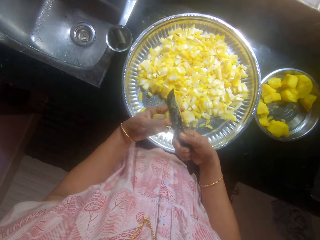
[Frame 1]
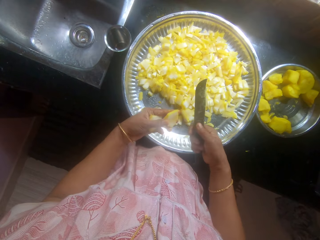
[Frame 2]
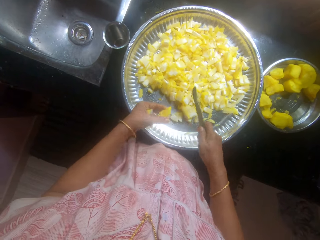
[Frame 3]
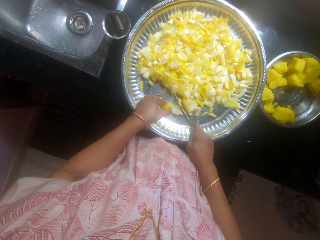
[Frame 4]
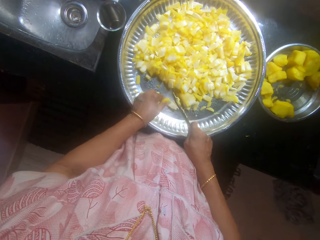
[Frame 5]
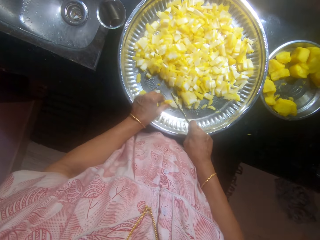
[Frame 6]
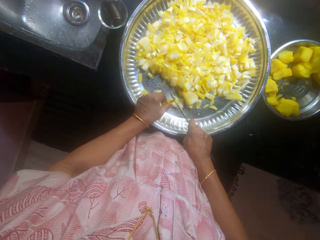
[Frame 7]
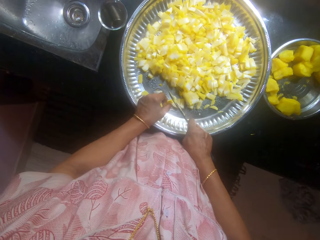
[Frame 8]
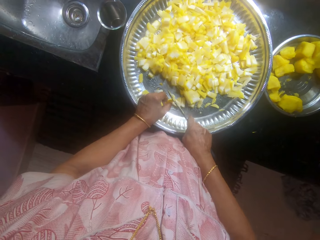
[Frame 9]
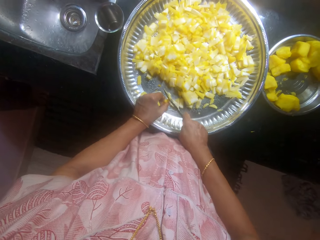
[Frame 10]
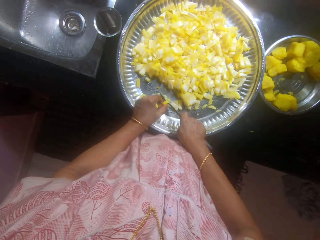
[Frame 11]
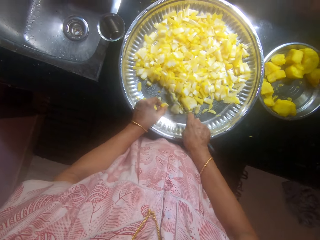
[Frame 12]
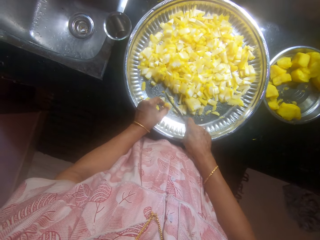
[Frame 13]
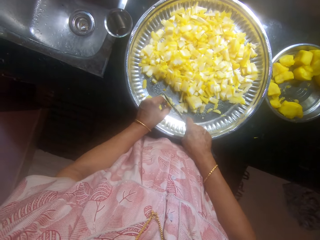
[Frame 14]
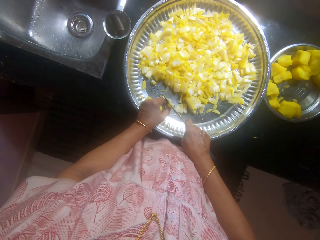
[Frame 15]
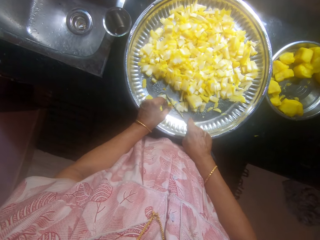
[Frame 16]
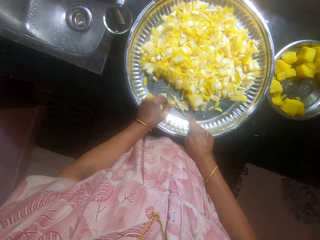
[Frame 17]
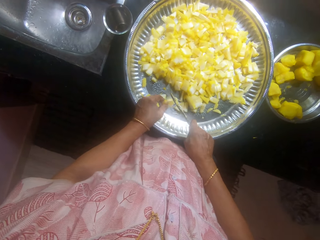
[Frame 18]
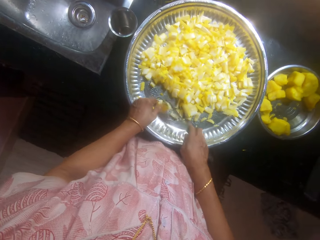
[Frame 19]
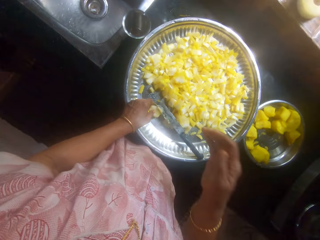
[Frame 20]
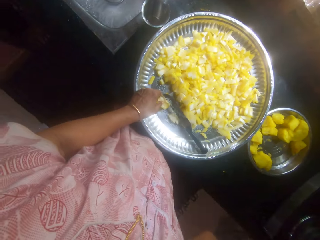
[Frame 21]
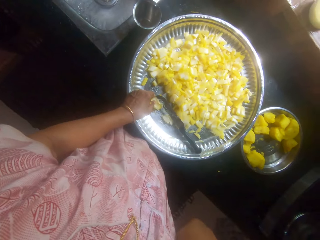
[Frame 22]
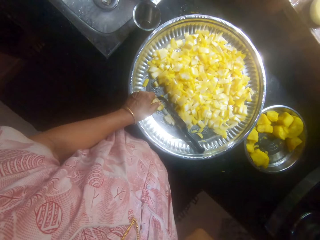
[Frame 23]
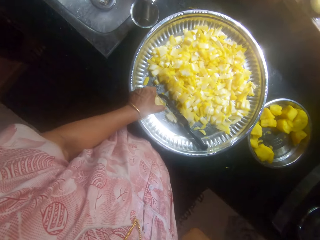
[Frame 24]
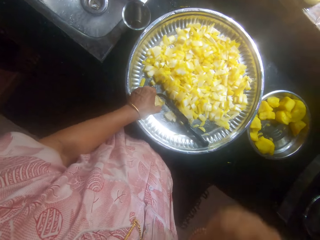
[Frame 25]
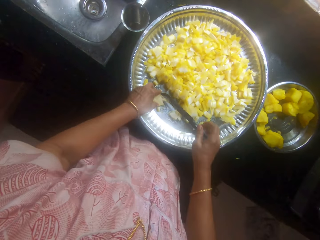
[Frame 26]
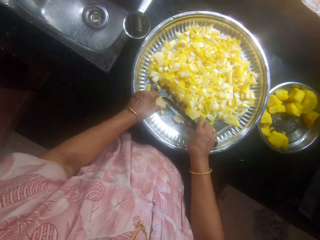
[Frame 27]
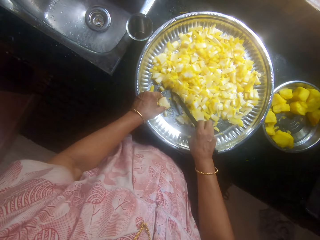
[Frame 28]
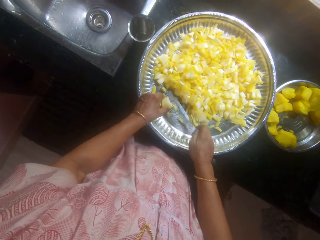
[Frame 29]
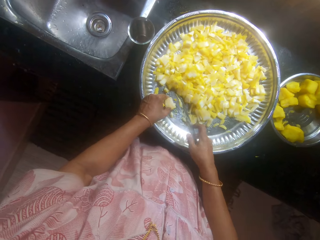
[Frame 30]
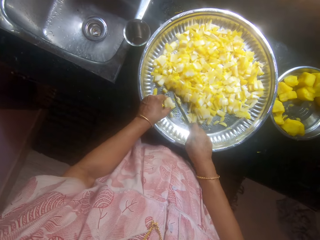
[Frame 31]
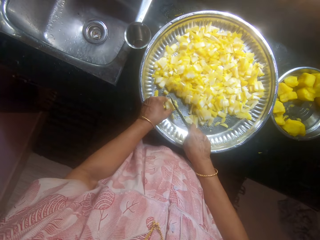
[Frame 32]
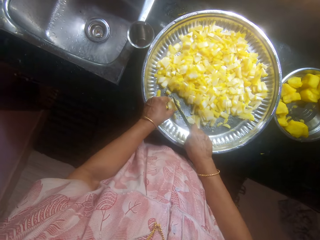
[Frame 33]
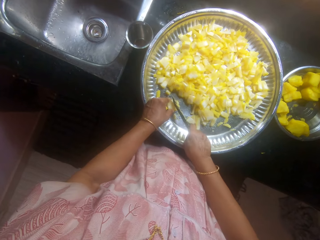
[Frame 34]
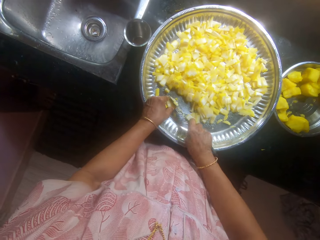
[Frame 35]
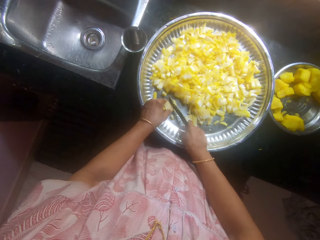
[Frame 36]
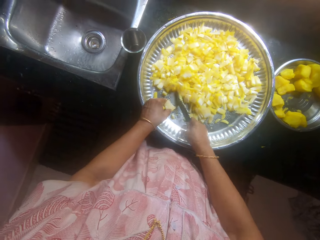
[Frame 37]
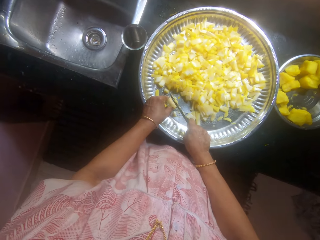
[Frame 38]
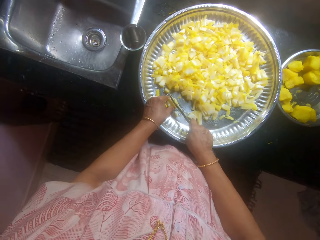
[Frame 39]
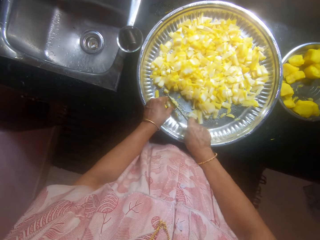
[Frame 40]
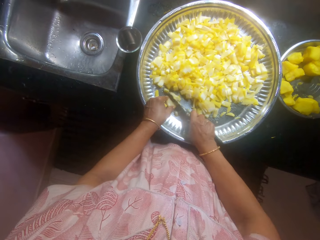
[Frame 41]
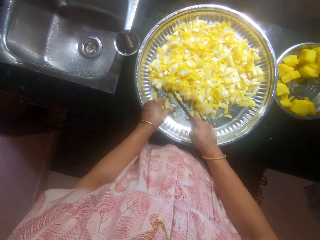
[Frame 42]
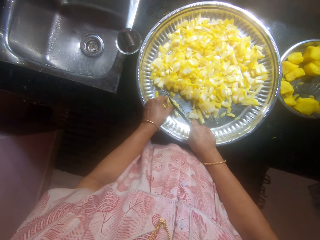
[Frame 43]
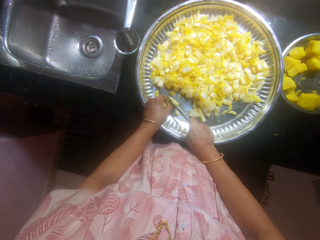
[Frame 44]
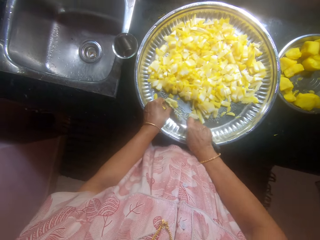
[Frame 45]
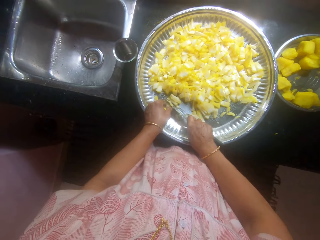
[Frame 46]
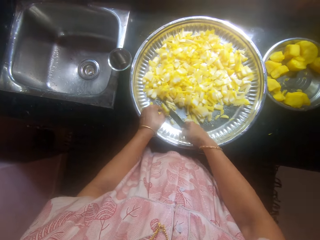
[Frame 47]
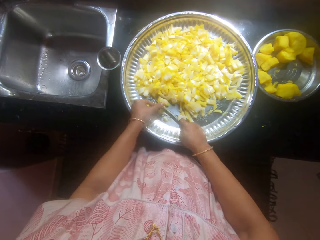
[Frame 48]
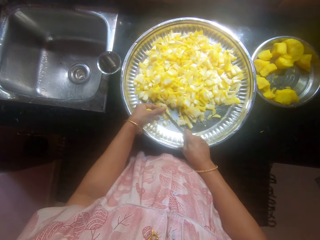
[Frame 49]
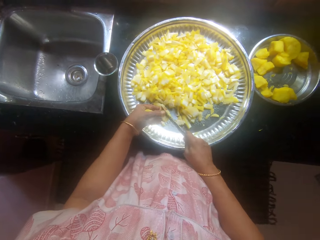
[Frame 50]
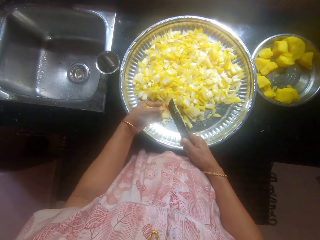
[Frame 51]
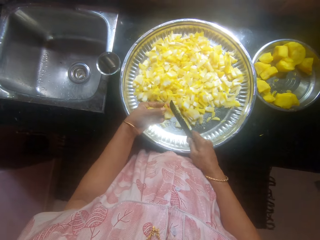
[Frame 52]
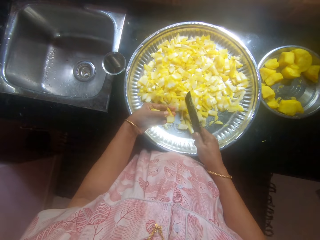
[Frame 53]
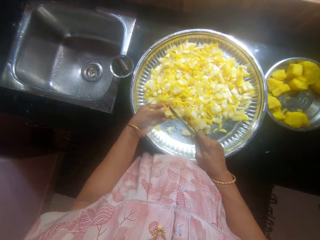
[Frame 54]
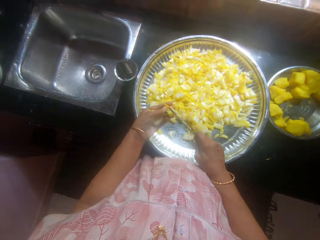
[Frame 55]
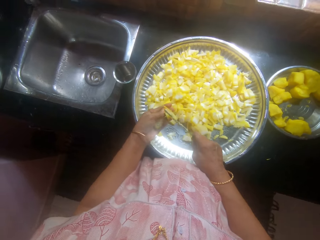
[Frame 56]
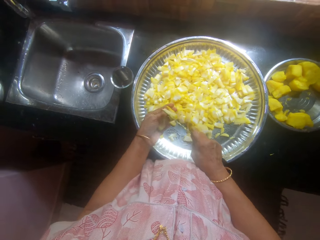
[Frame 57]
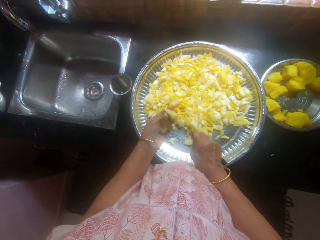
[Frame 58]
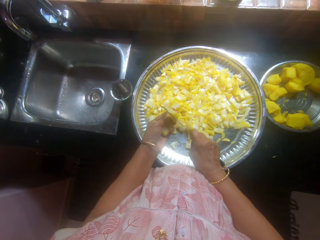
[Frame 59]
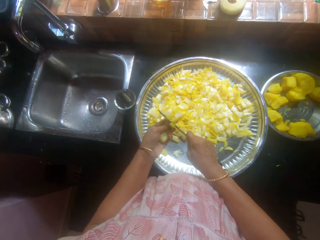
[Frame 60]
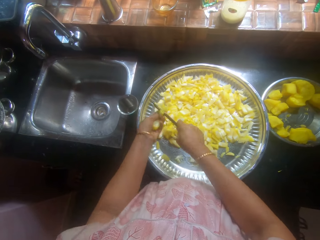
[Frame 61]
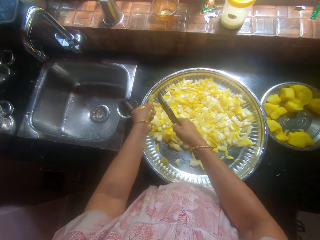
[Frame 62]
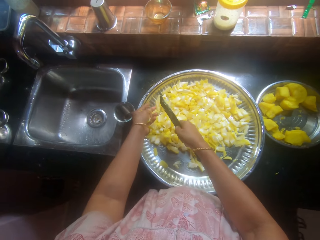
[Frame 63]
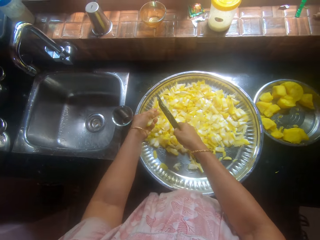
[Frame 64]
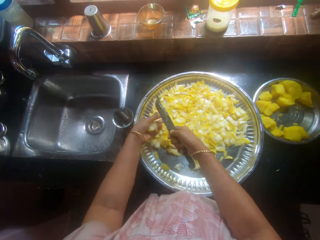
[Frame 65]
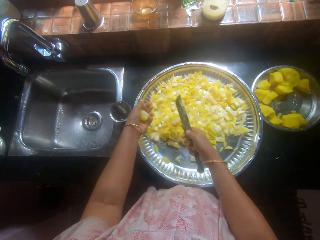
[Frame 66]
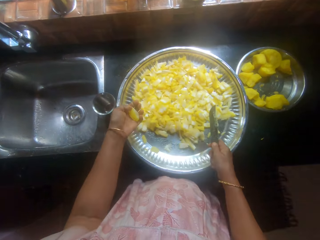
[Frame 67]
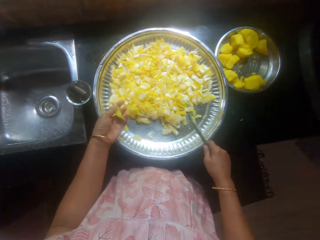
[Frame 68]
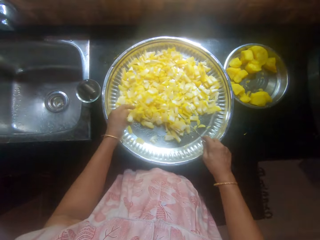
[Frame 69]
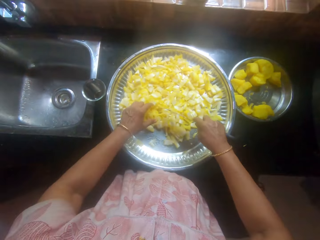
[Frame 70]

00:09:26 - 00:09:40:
The camera wearer places the cassava on the tray. They cut the cassava with a knife. They drop the knife on the tray. They move the hand. They pick the knife from the tray. They cut the cassava with the knife. They speak. They cut the cassava with the knife.

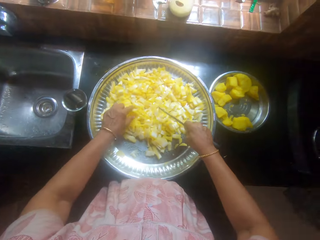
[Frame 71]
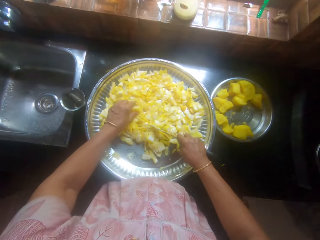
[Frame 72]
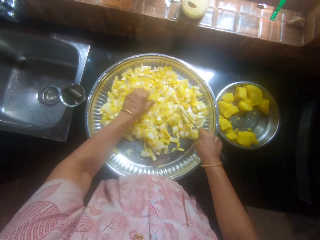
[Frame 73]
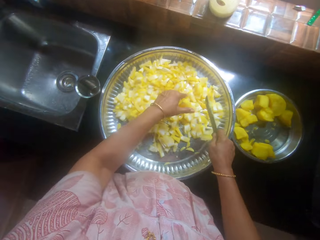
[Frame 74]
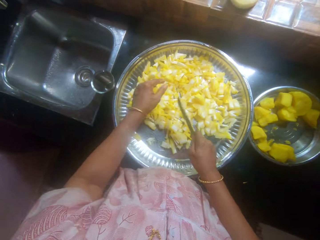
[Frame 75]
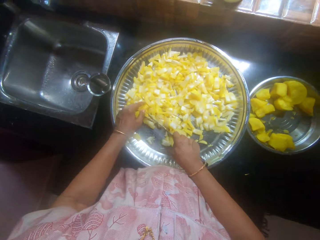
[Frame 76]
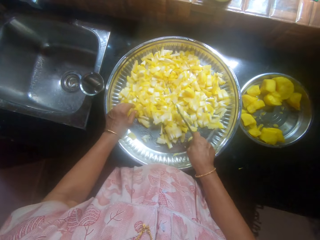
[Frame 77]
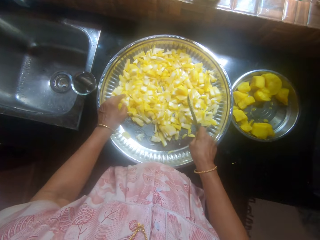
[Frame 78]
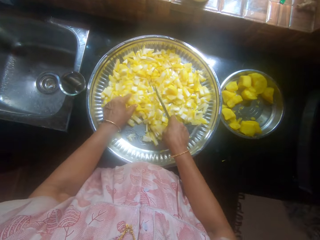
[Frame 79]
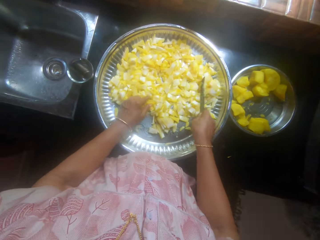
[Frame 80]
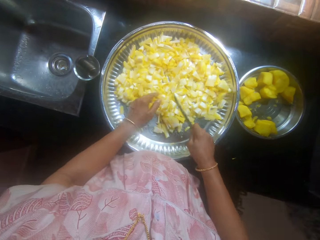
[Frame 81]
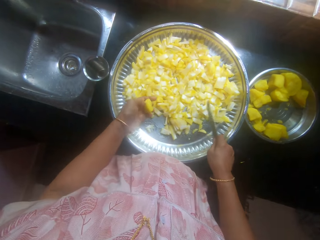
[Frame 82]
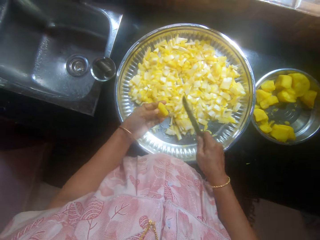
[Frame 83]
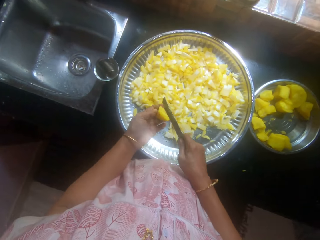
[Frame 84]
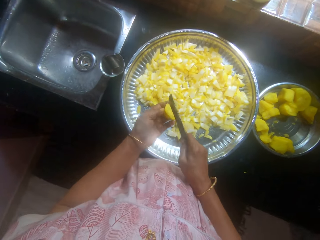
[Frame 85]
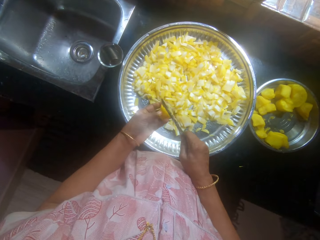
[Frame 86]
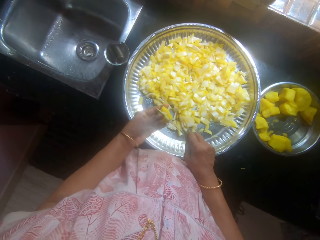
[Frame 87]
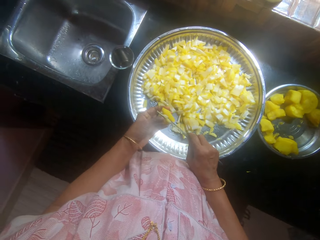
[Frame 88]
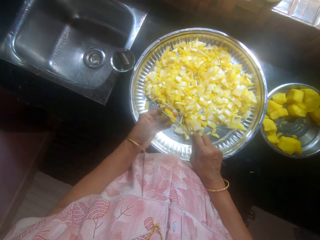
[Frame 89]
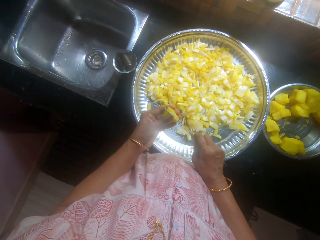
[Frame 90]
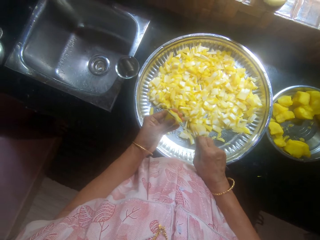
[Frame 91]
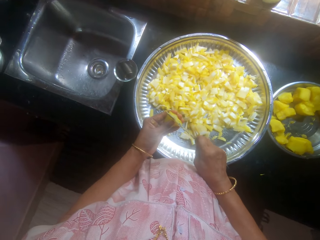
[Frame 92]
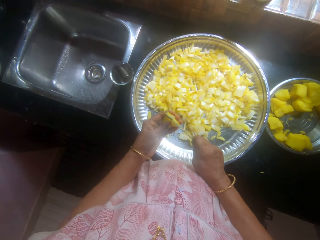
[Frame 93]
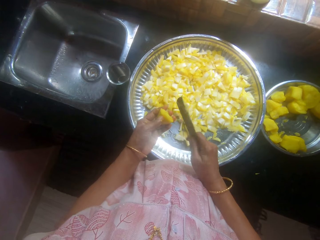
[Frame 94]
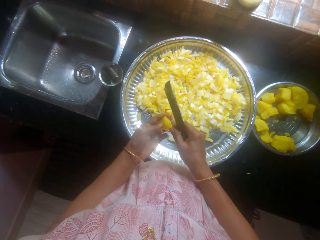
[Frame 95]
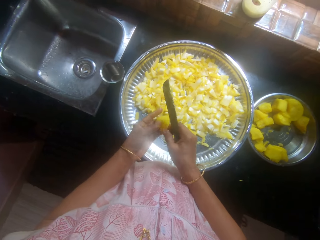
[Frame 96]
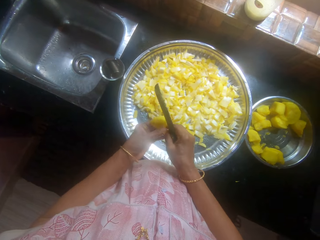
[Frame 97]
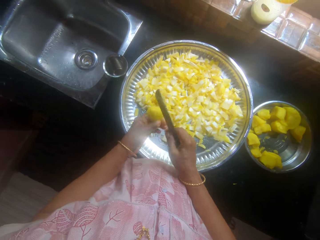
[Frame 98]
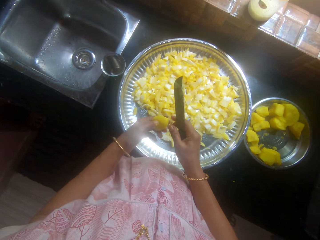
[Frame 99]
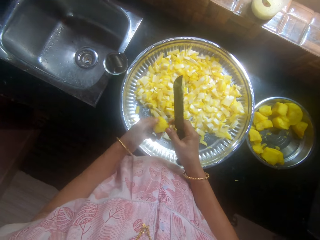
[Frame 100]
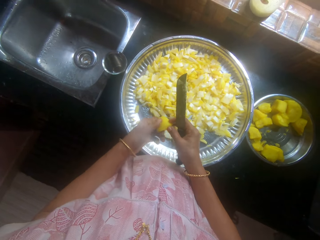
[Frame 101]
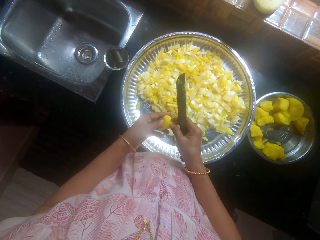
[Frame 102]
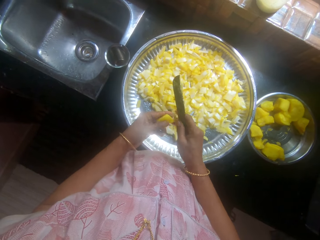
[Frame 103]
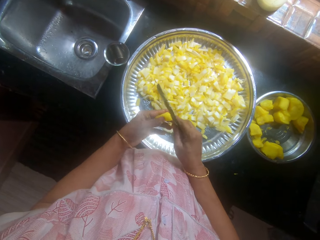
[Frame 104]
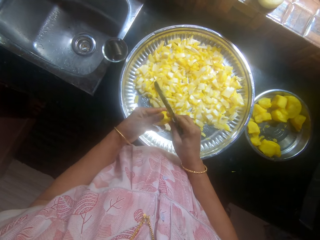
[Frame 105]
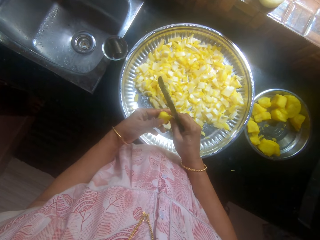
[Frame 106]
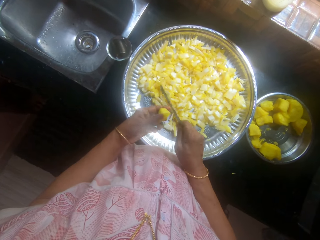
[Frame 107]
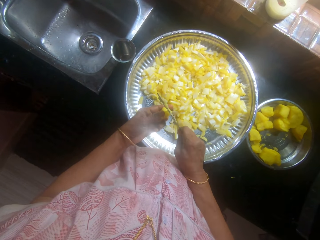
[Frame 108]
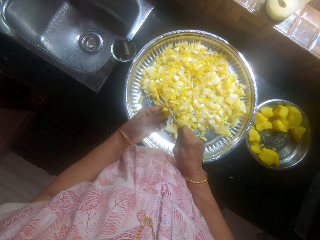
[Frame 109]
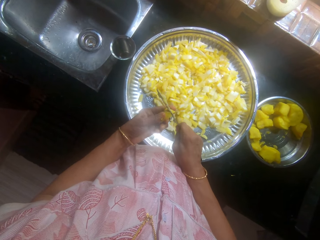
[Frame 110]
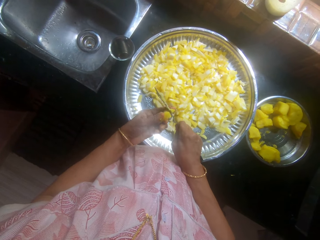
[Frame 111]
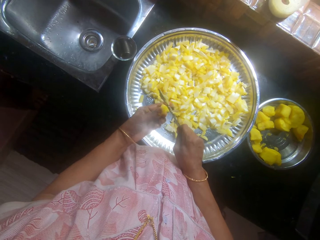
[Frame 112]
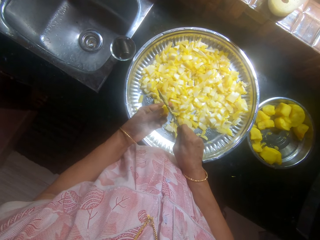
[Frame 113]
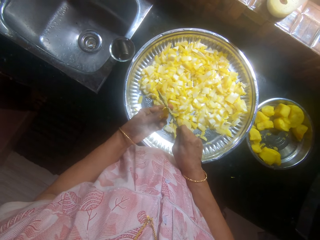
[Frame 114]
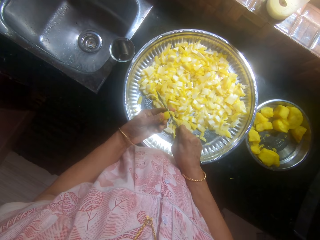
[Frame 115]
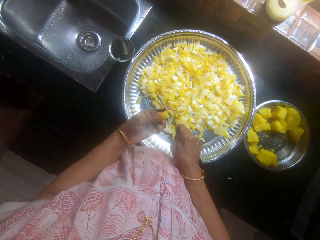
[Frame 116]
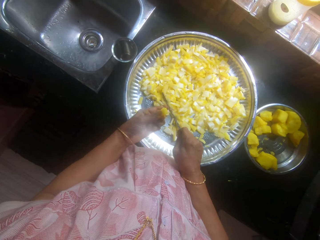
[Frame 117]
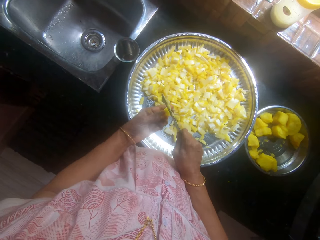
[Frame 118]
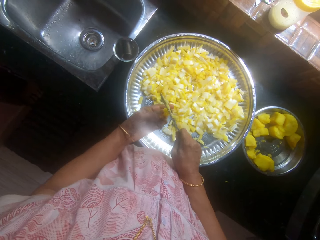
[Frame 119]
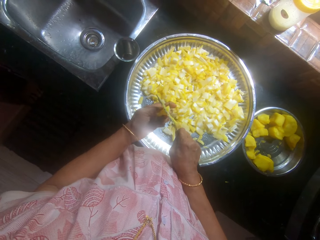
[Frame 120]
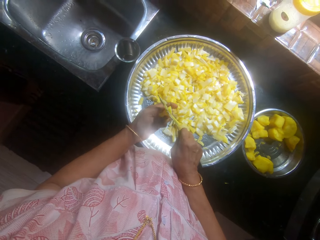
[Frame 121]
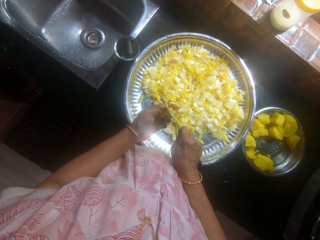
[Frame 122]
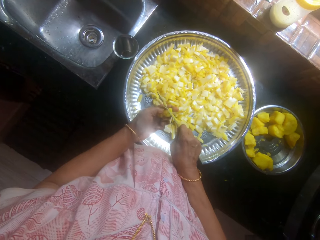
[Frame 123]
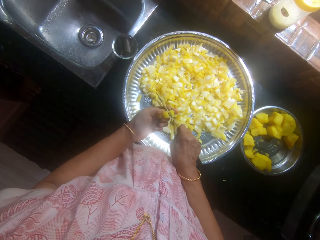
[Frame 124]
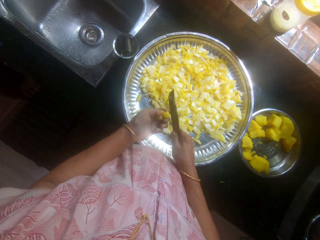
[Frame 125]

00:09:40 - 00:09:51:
The camera wearer moves the cassava on the tray. They cut the cassava with the knife.
